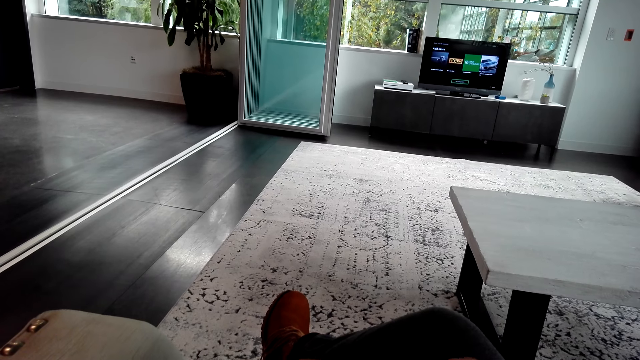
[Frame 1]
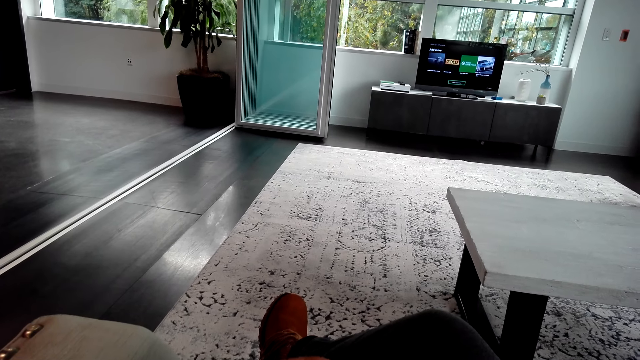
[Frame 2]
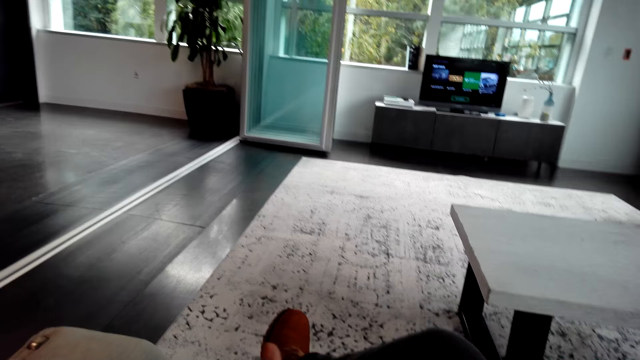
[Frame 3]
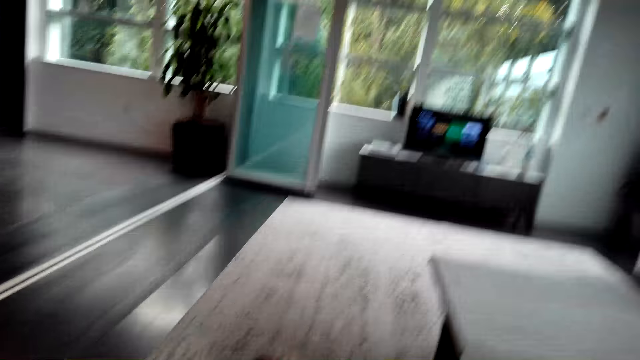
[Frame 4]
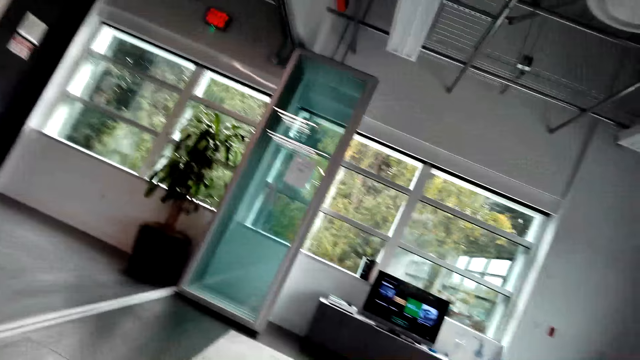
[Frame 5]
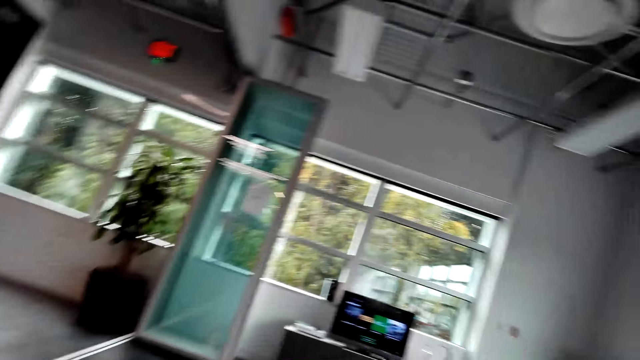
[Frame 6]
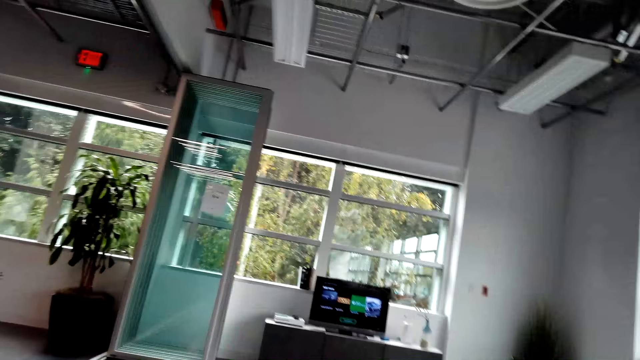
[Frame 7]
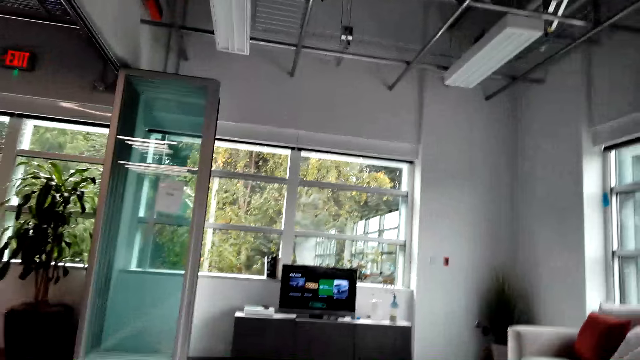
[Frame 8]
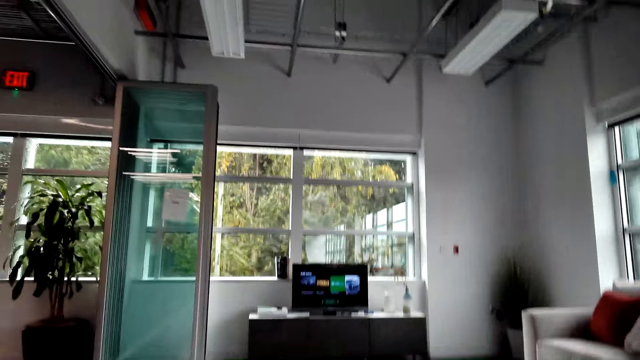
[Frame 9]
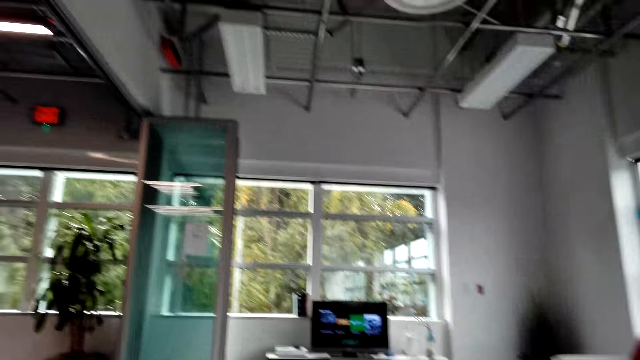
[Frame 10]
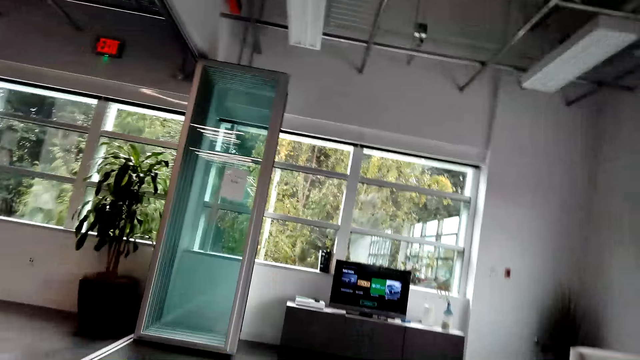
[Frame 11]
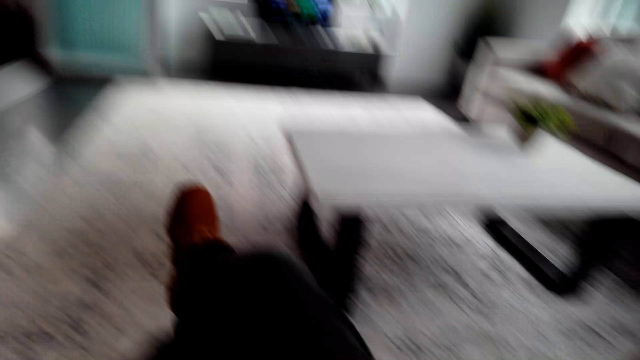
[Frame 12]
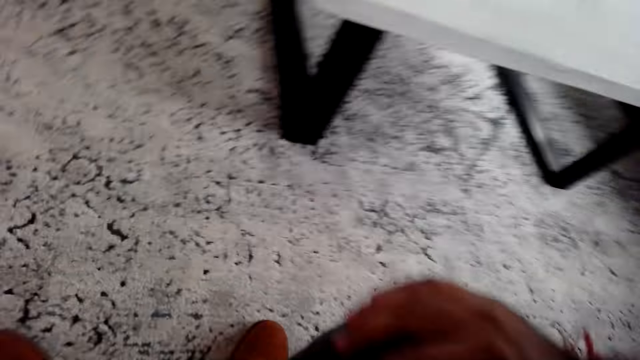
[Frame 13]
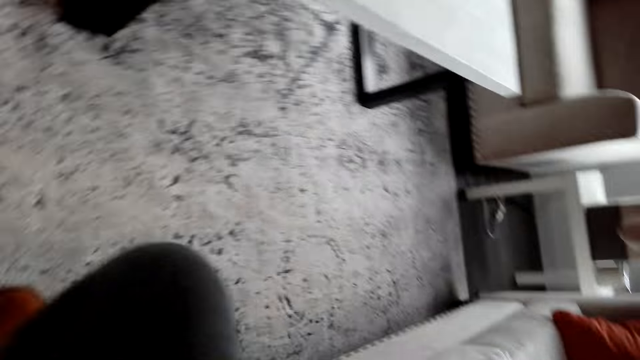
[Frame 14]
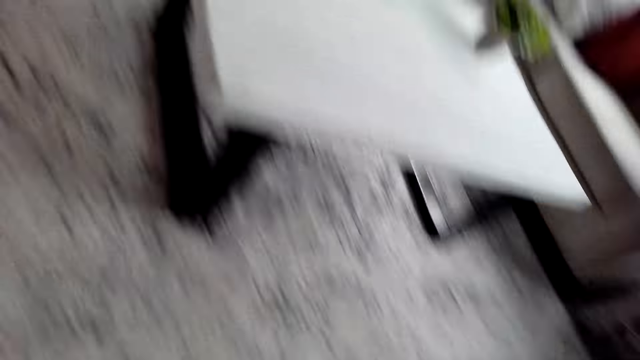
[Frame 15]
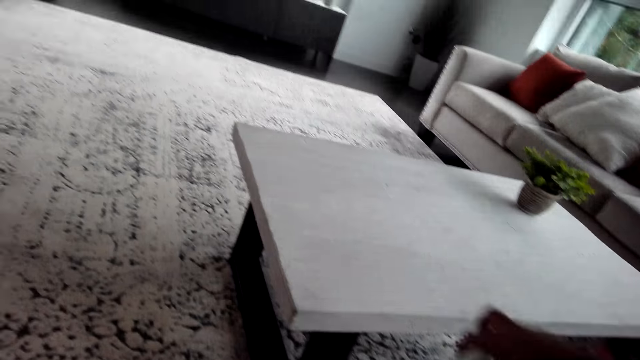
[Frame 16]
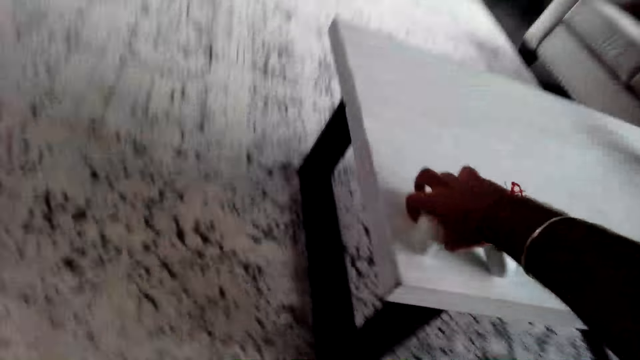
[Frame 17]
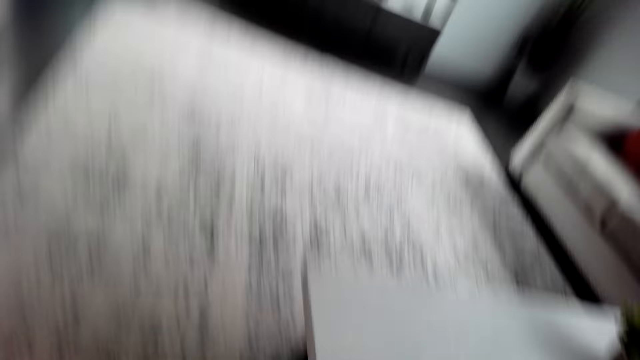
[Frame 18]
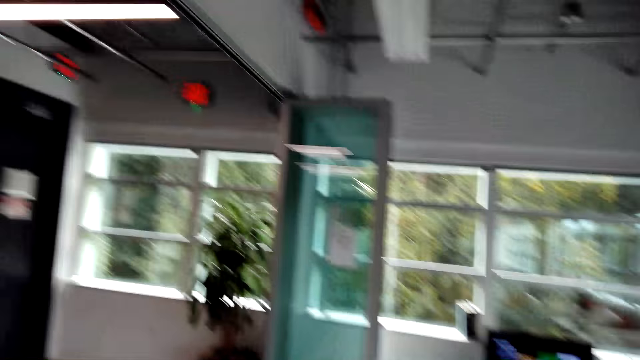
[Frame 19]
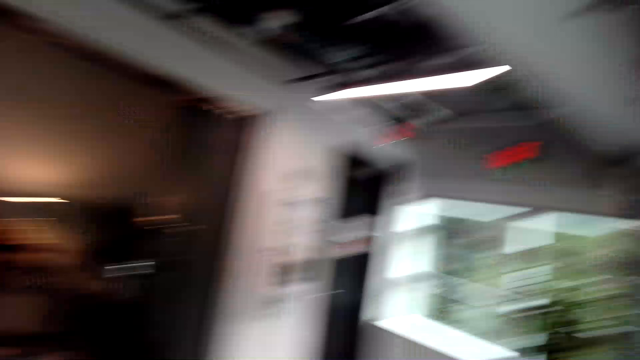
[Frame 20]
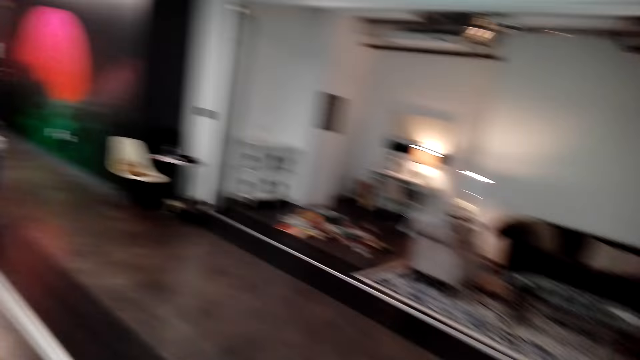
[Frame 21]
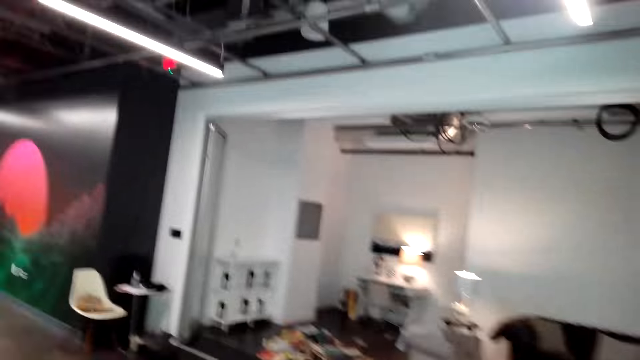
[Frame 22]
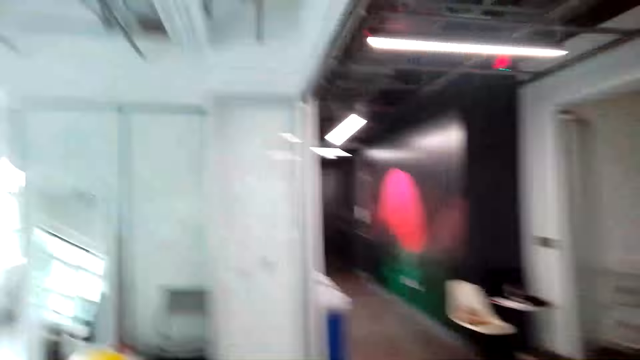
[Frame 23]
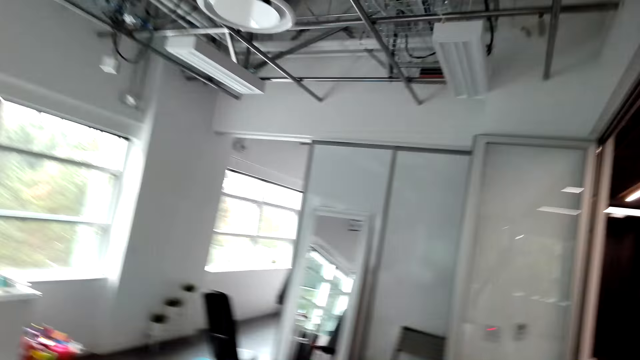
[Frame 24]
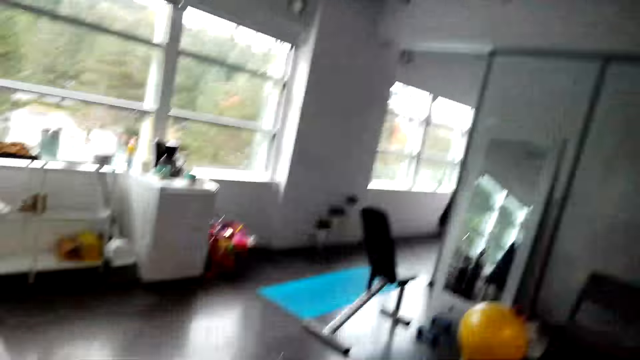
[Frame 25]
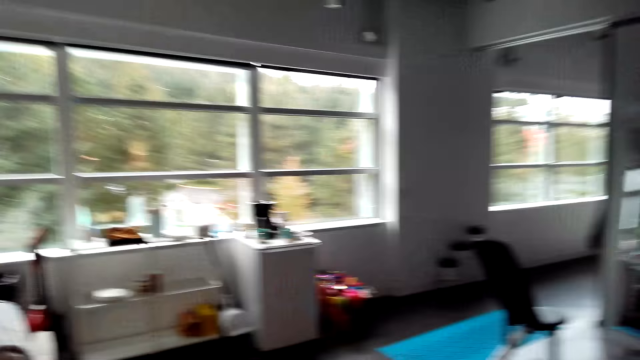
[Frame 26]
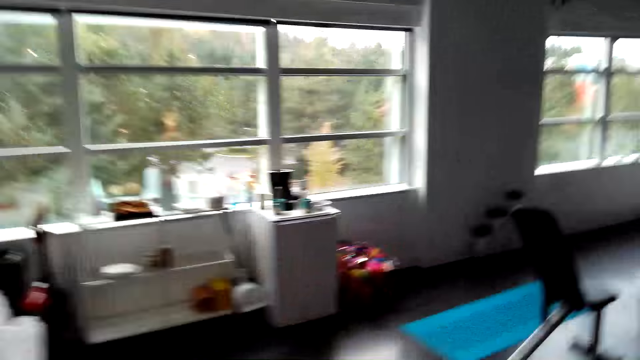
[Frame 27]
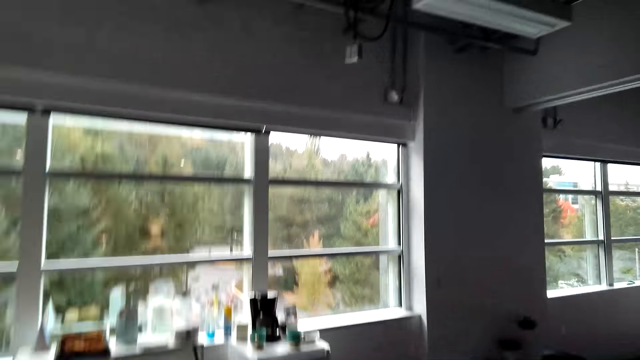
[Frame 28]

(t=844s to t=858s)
The camera wearer looks around the room. They place the gamepad on the table. They walk in the room.

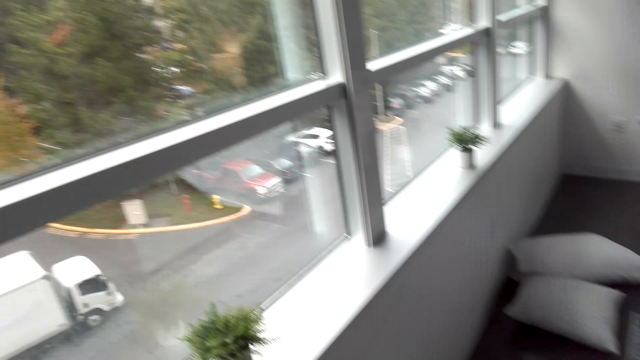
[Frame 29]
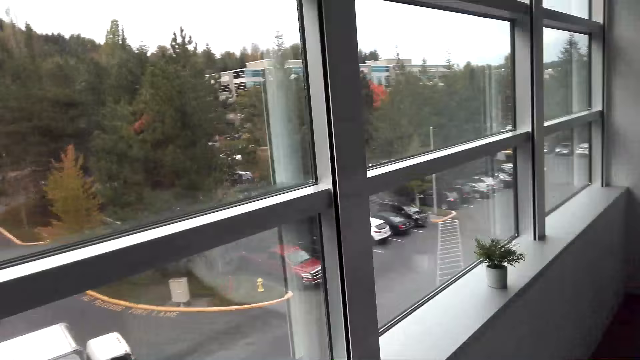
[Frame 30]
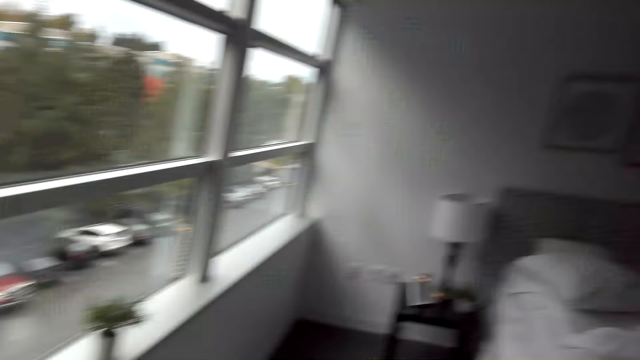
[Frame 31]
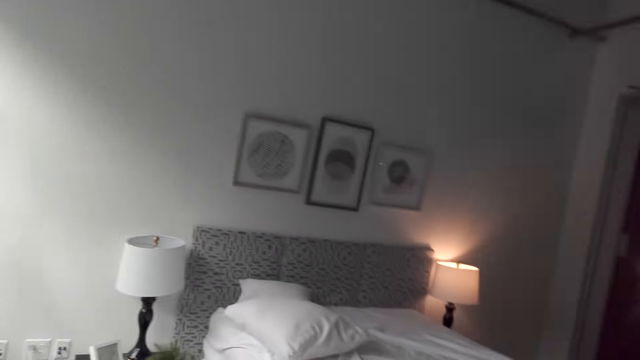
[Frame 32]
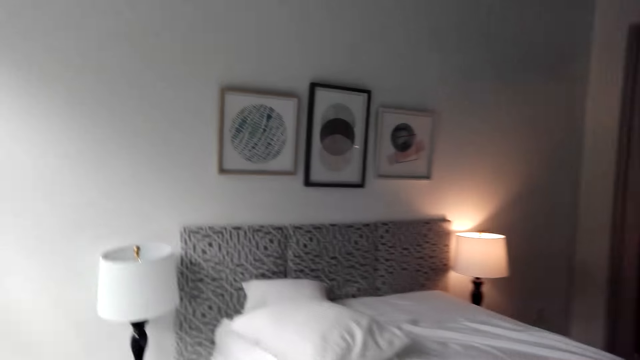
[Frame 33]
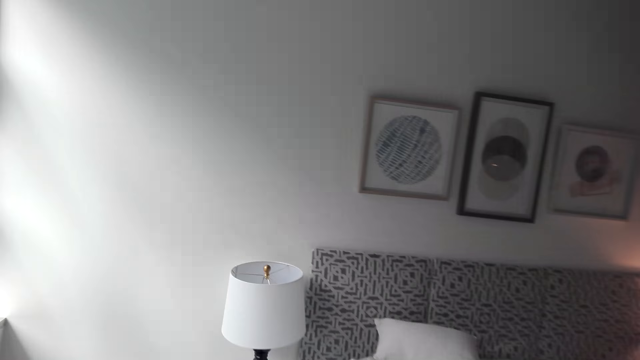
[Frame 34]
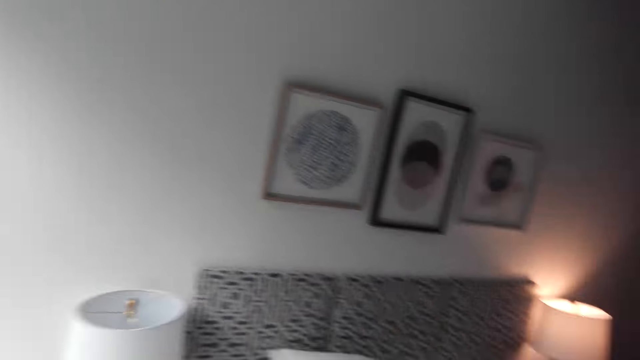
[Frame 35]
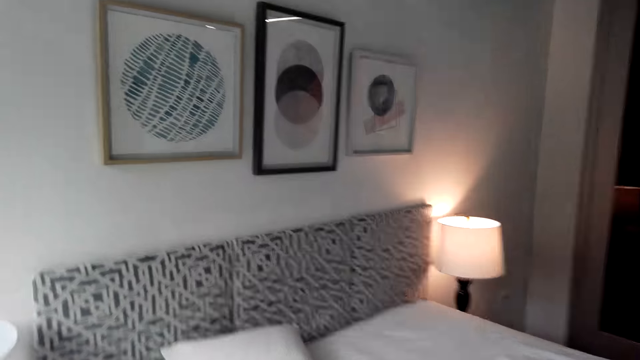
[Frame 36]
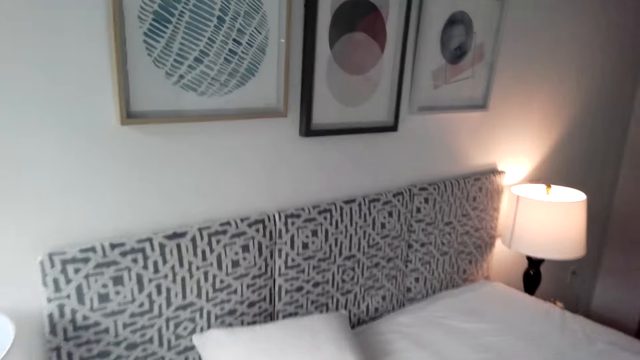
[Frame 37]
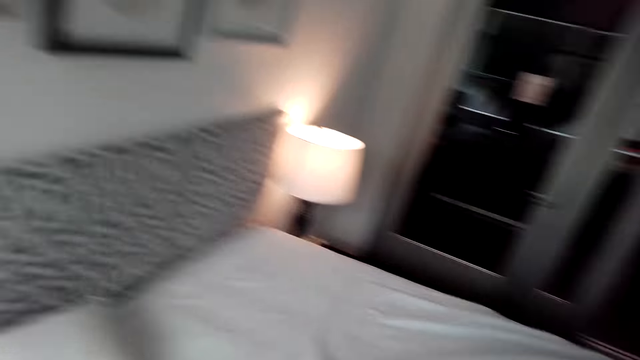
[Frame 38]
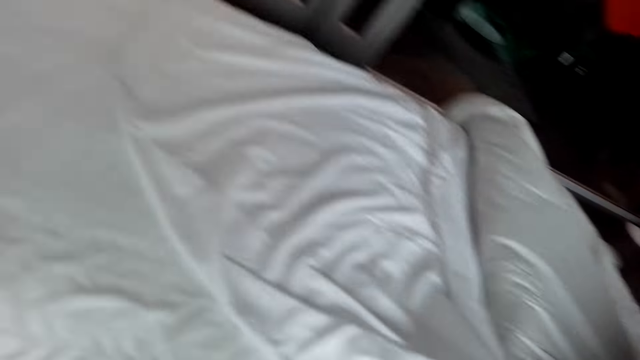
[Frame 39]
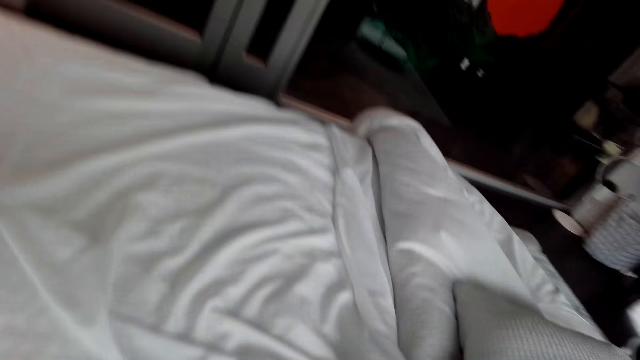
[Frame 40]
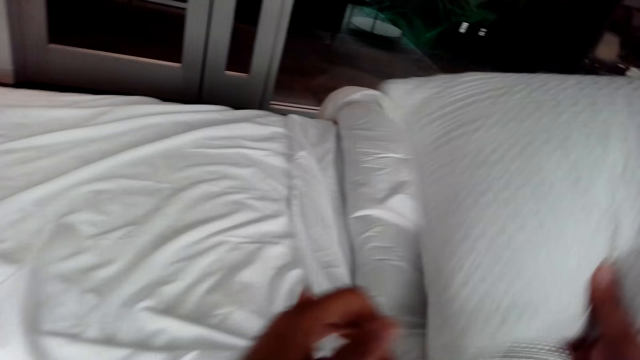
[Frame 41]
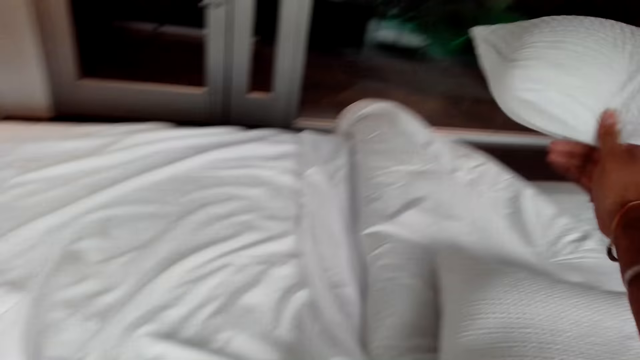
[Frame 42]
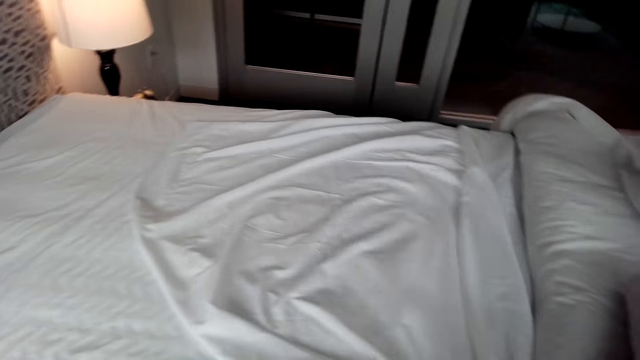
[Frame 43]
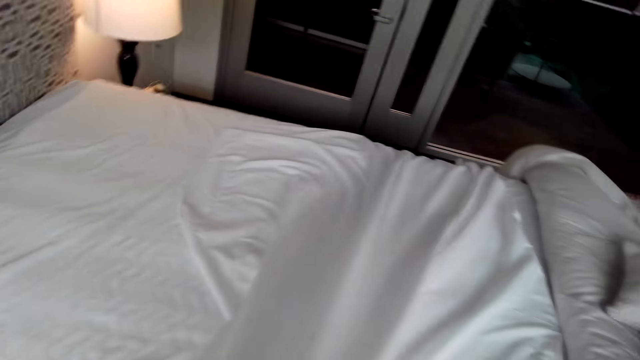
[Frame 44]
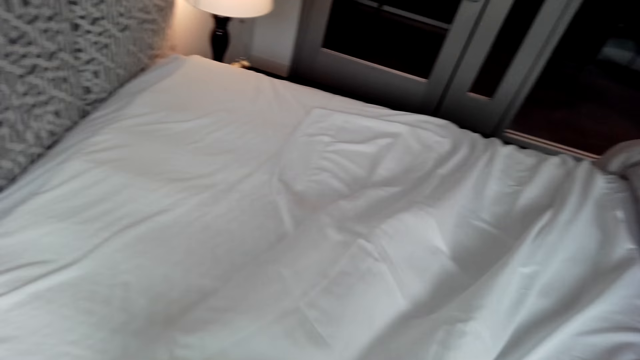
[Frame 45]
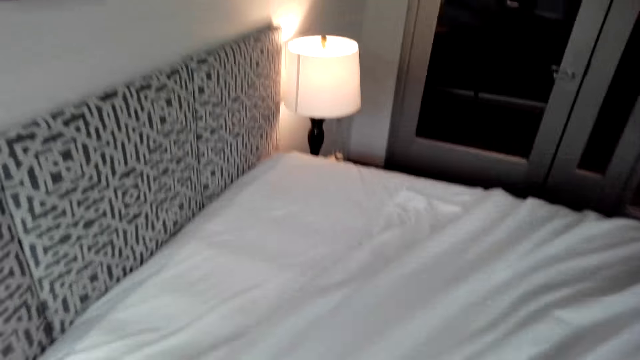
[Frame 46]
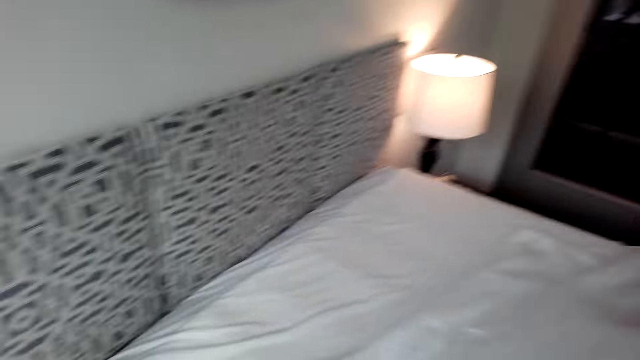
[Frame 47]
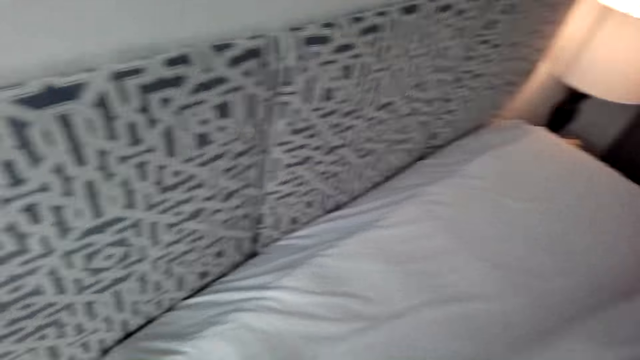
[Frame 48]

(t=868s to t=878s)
The camera wearer spreads the bed. They throw a pillow. They remove the bedsheet.
